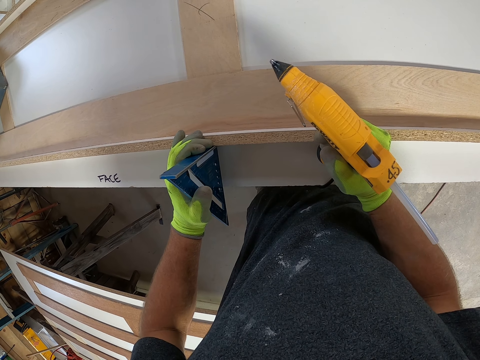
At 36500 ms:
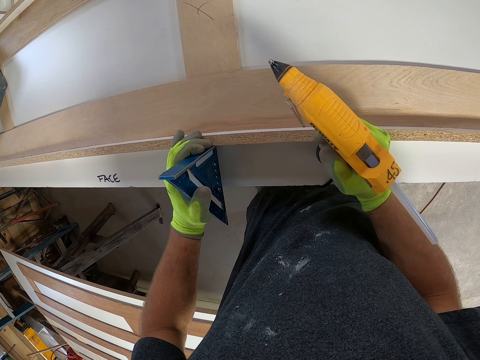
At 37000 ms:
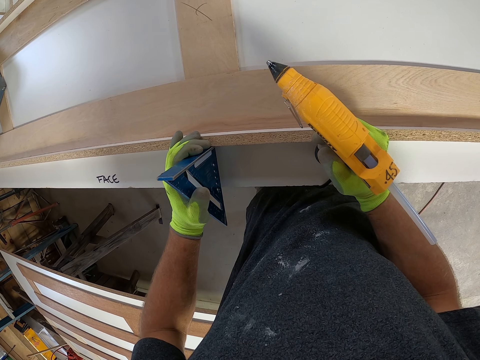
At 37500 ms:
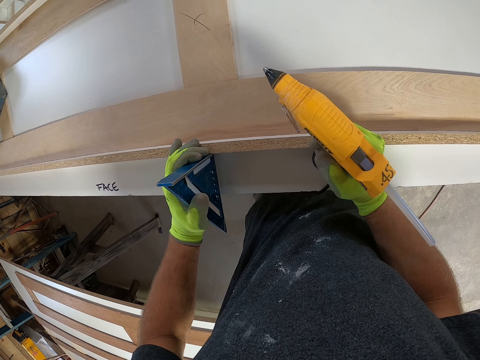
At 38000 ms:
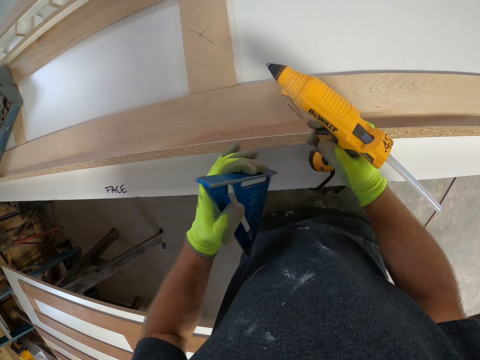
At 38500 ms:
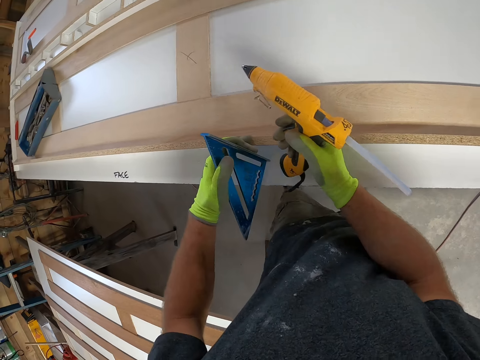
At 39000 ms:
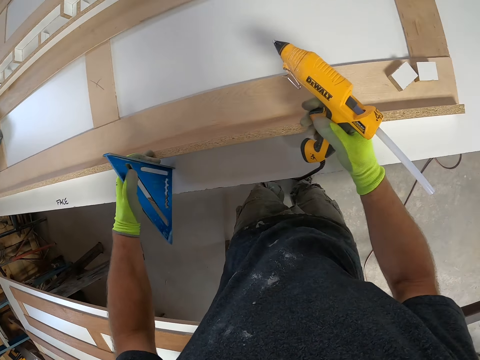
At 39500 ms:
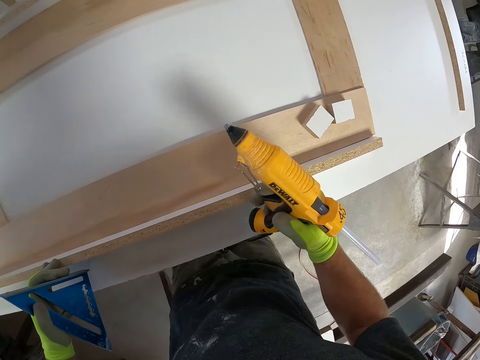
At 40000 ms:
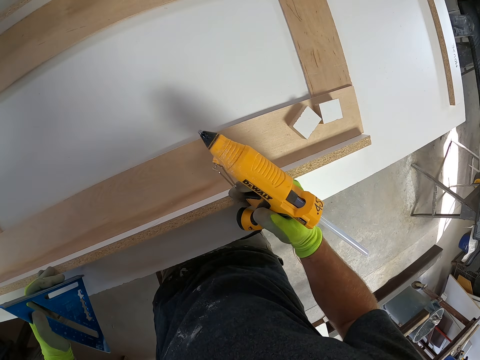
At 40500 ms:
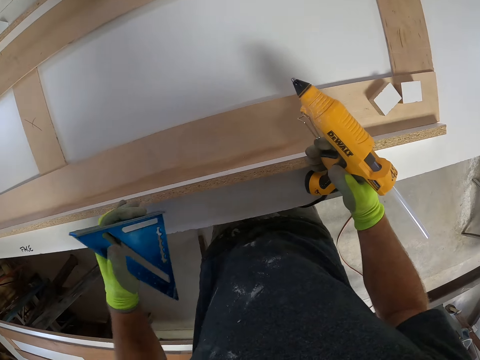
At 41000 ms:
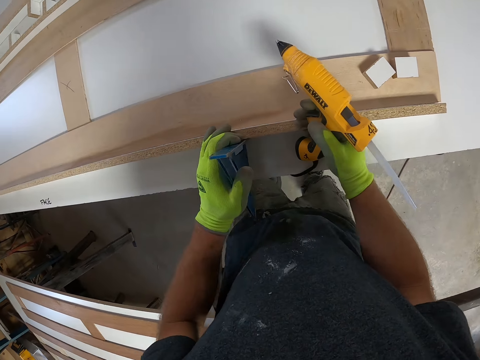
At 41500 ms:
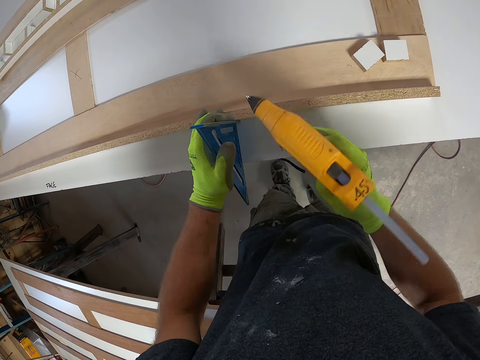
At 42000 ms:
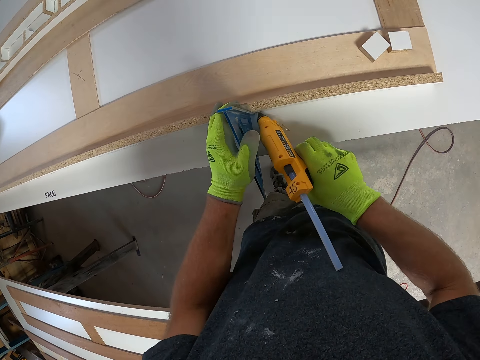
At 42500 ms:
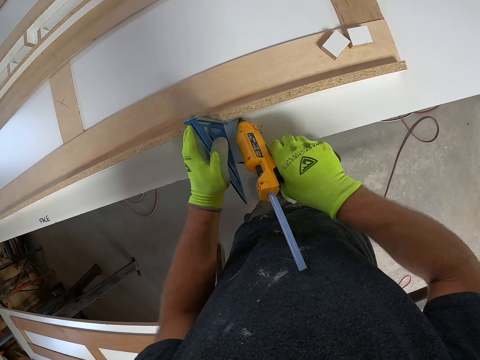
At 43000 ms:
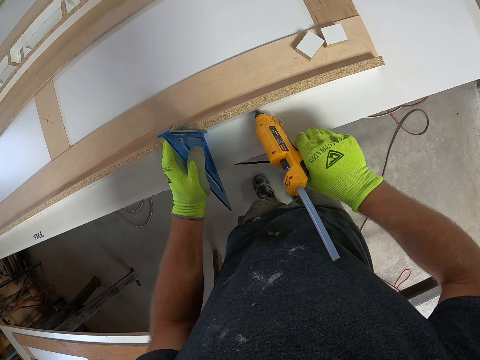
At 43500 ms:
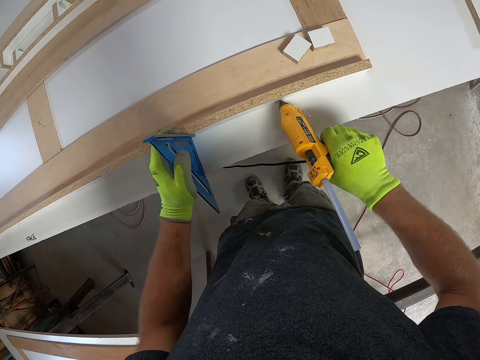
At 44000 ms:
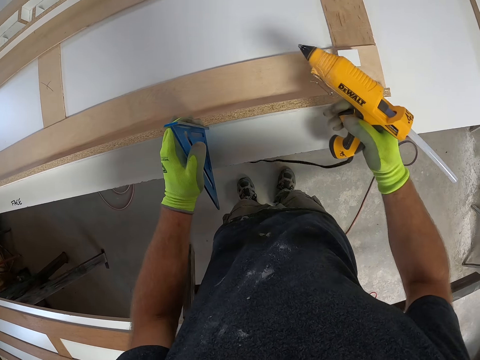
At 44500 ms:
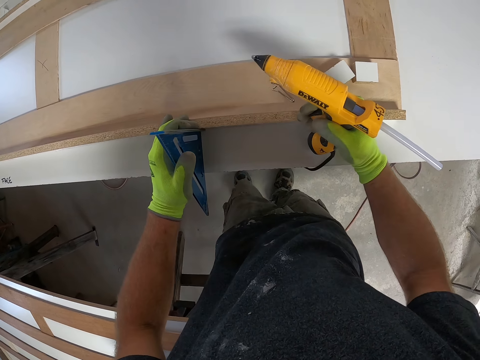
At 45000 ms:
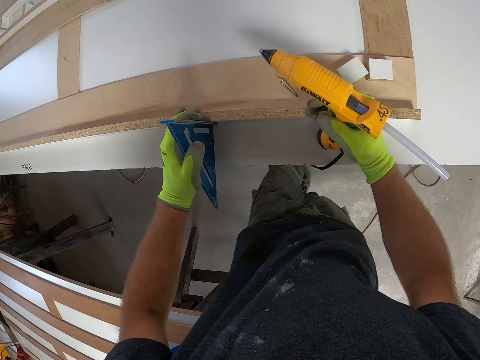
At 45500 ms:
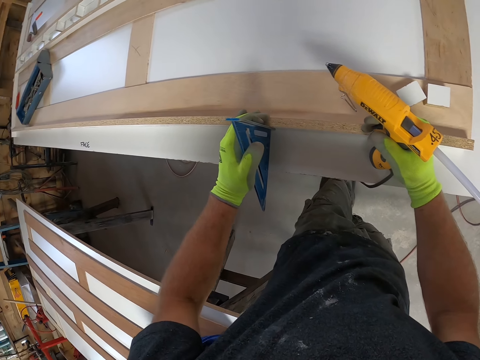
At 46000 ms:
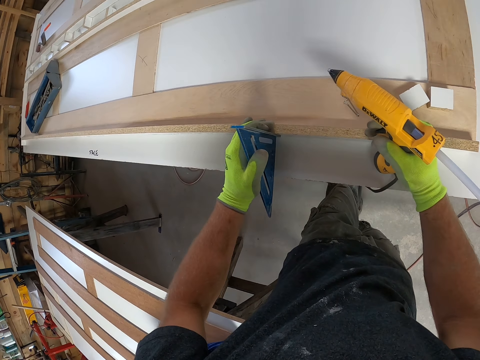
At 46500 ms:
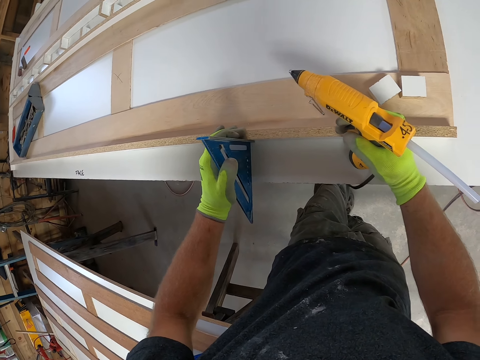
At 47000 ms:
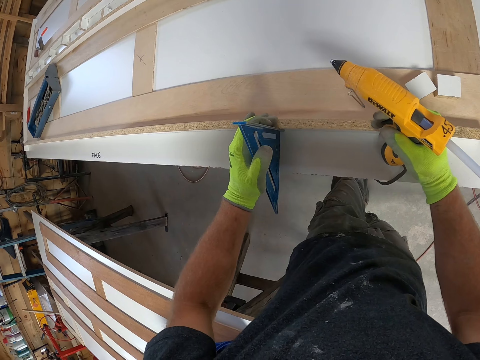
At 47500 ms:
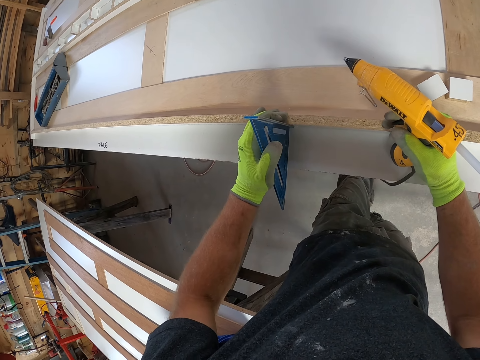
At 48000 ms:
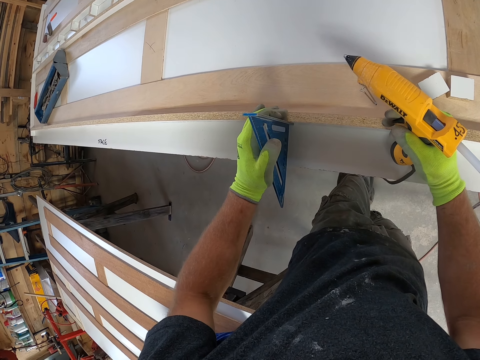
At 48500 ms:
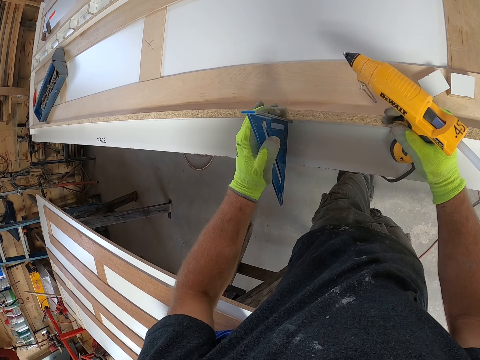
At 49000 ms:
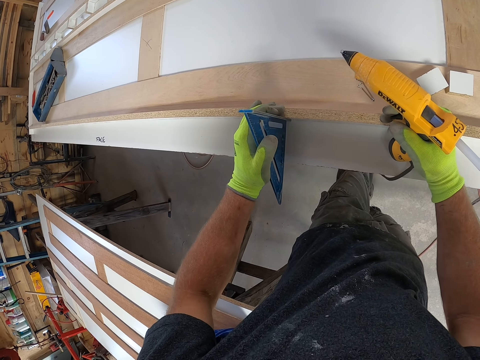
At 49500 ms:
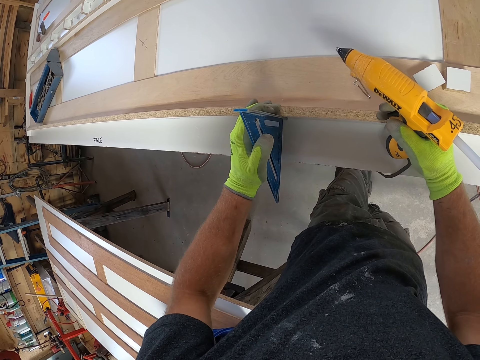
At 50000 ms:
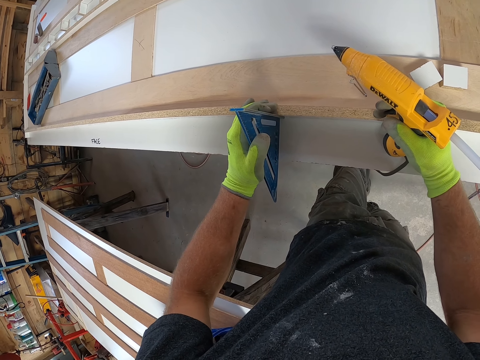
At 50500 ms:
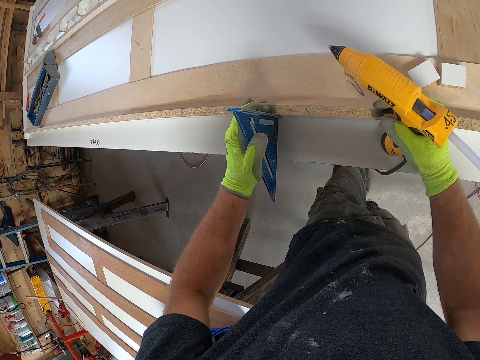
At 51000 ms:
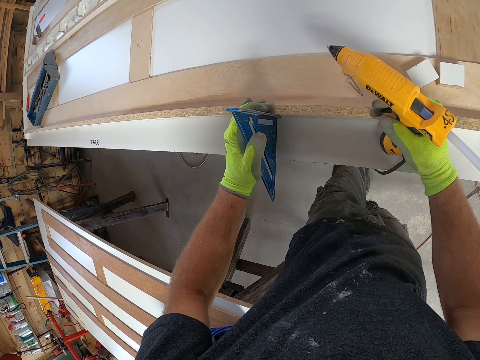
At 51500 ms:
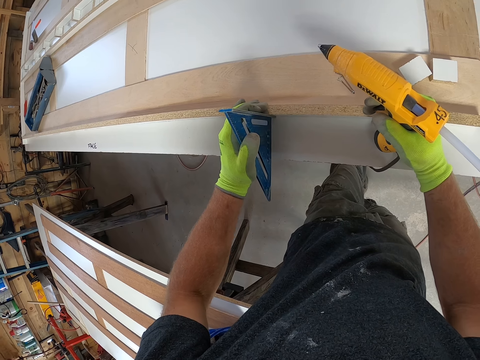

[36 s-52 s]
The camera wearer moves the aluminum alloy triangle ruler on the white board and moves the corded glue gun on the white board. He stares at the glue gun. He moves the aluminum alloy triangle ruler on the white board. He holds the triangle ruler in place. He applies hot glue to the white board with the corded glue gun. He stares at the table. He holds down the white board with his right hand.

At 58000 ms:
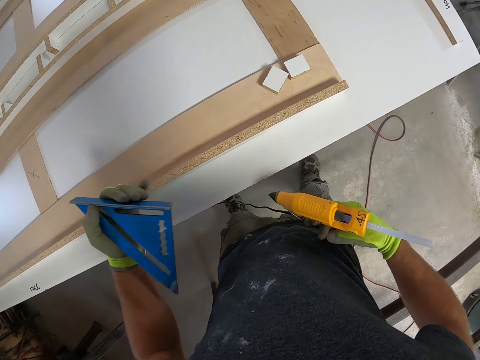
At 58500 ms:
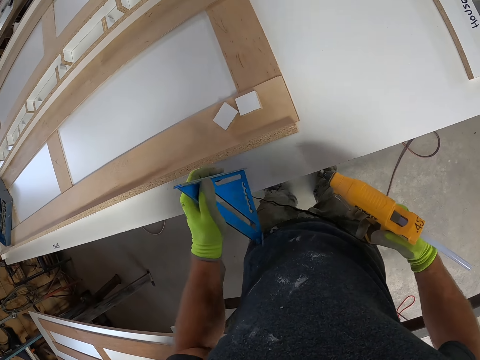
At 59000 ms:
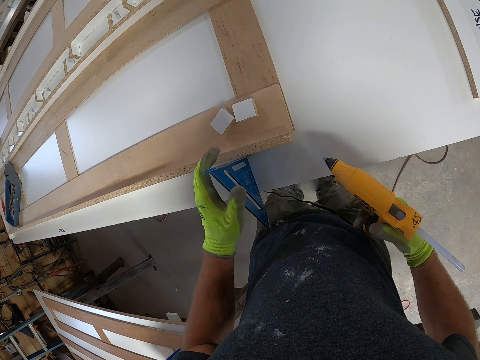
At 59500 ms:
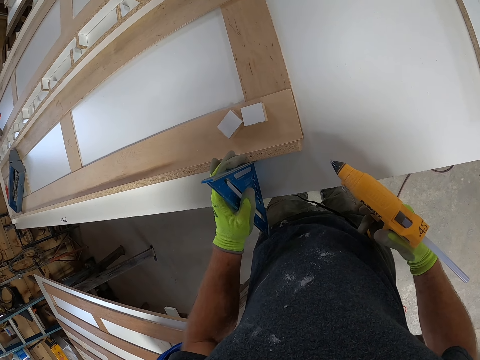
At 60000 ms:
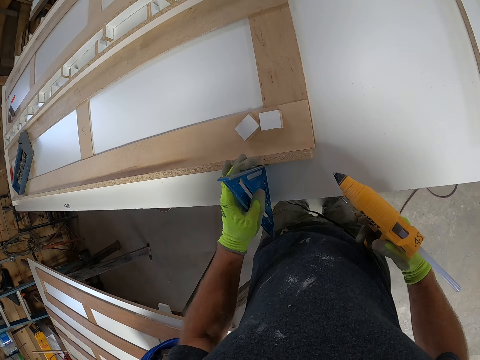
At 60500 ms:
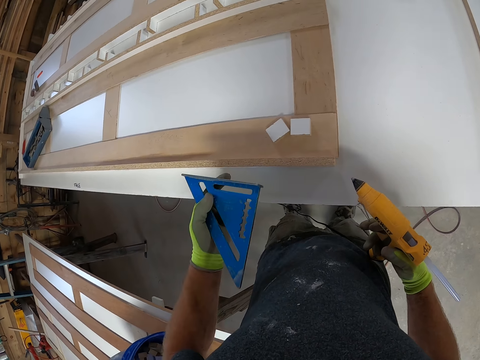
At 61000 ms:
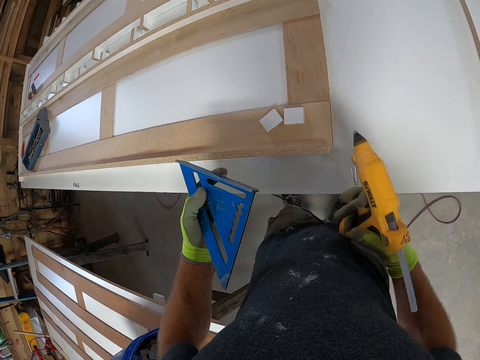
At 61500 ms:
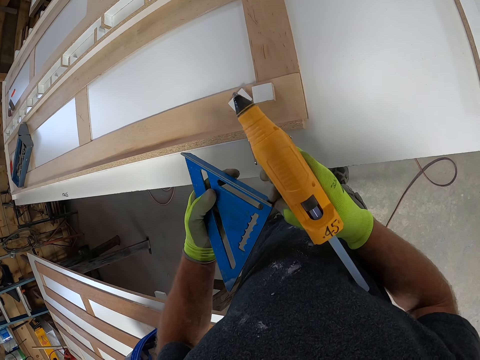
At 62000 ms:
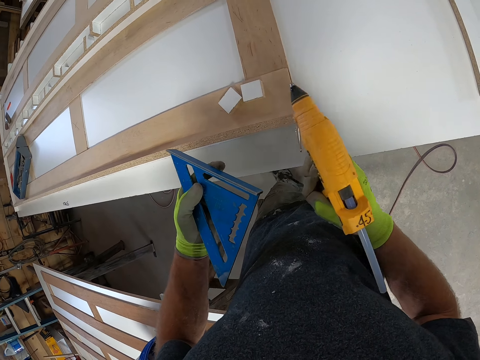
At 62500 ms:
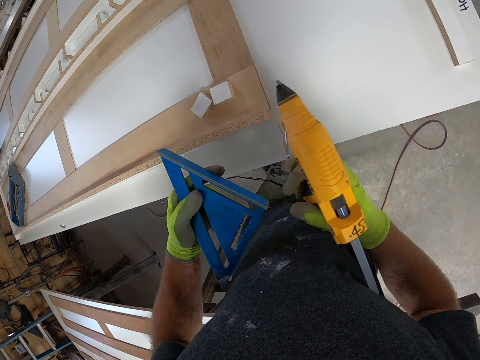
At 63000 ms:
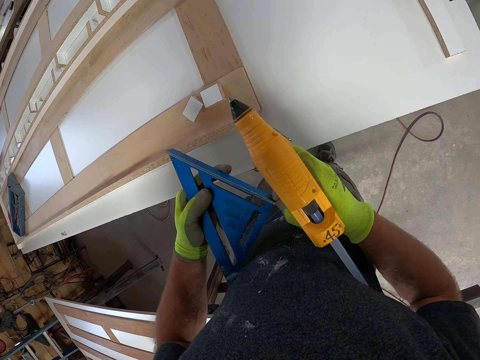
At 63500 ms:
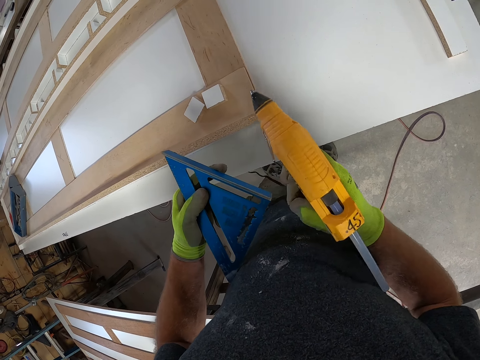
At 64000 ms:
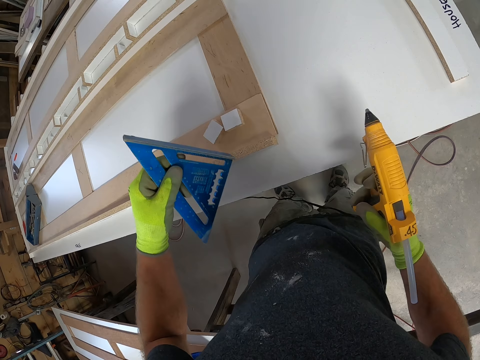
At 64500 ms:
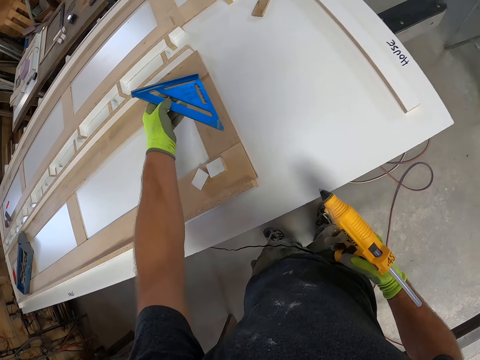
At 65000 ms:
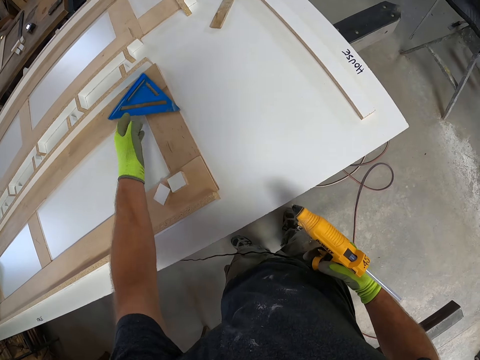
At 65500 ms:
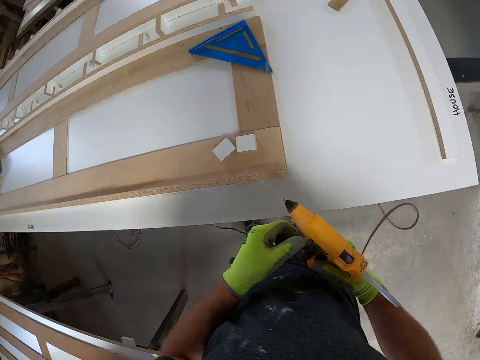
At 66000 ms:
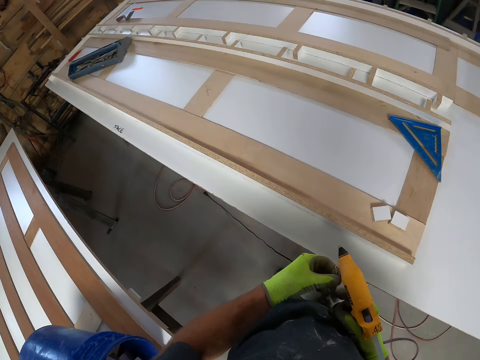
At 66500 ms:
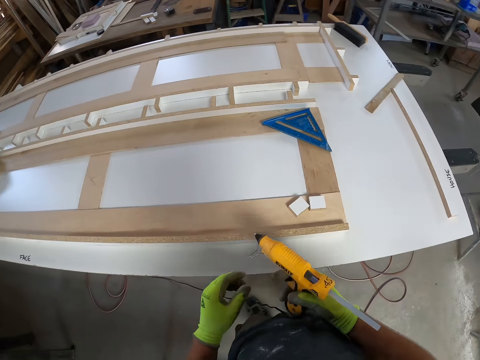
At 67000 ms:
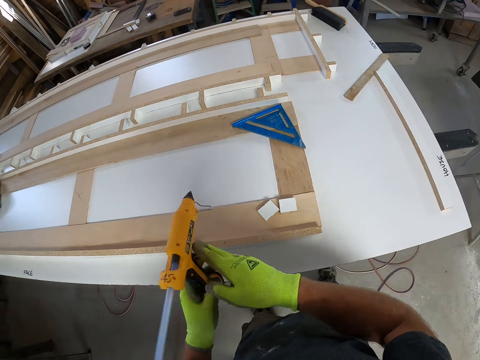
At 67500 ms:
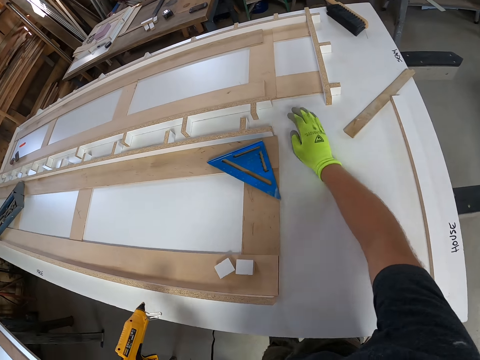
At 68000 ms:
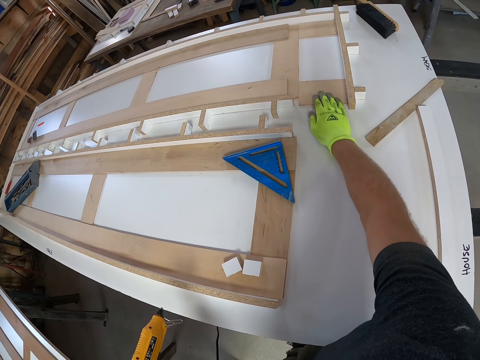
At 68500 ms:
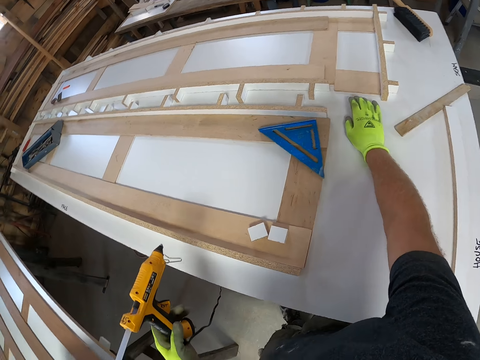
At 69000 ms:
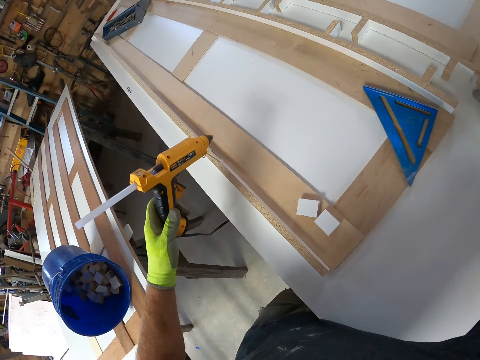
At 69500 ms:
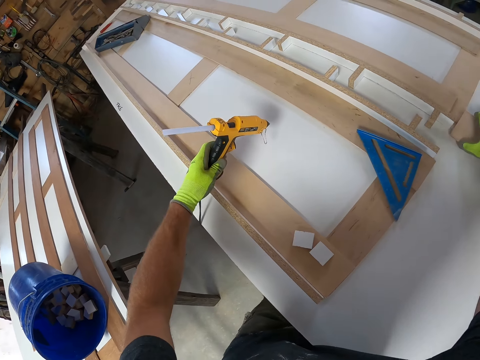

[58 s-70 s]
The camera wearer drops the aluminum alloy triangle ruler on the white board. He holds the triangle ruler in place. He removes the aluminum alloy triangle ruler from the white board. He removes dirt from under the aluminum alloy triangle ruler with his right hand. He inspects the triangle ruler. He drops the aluminum alloy triangle ruler on top of the white board. He stares at the glue gun. He passes the corded glue gun from his right hand to his left hand. He picks up a wood piece. He moves a flat wood on the white board.
